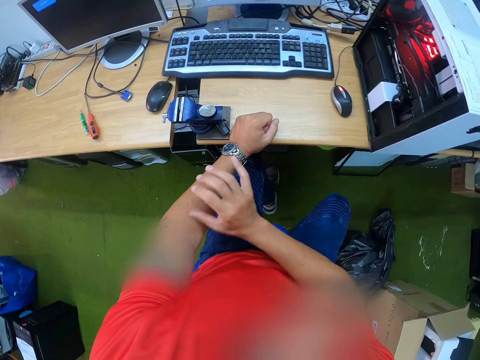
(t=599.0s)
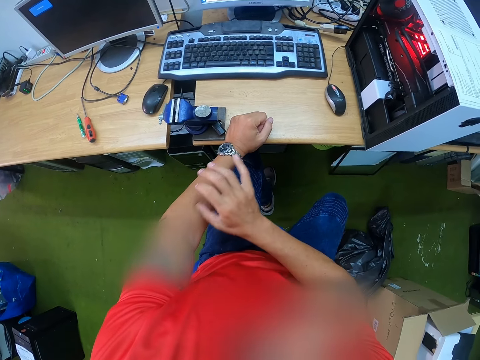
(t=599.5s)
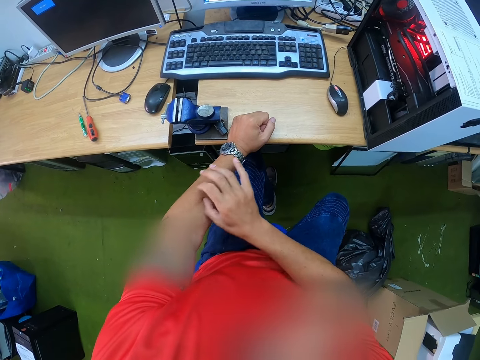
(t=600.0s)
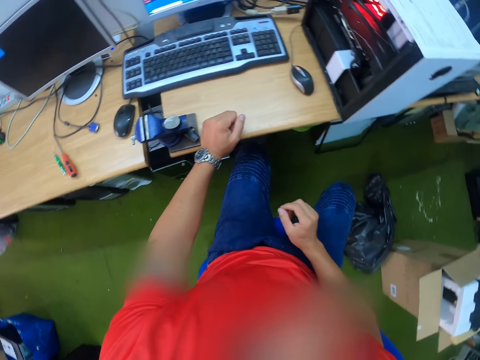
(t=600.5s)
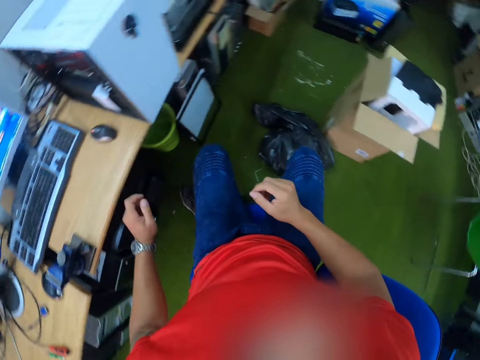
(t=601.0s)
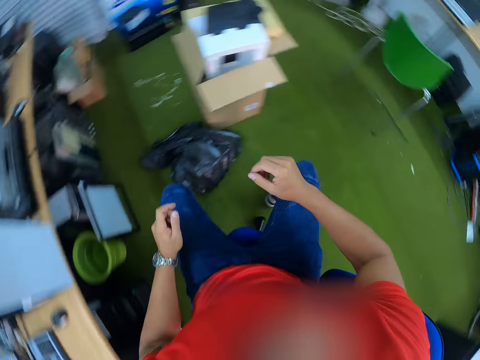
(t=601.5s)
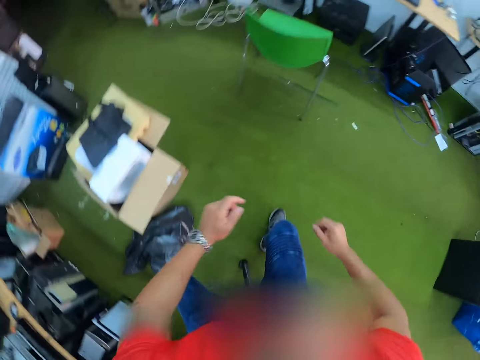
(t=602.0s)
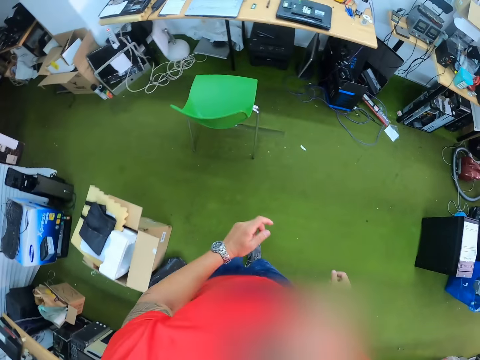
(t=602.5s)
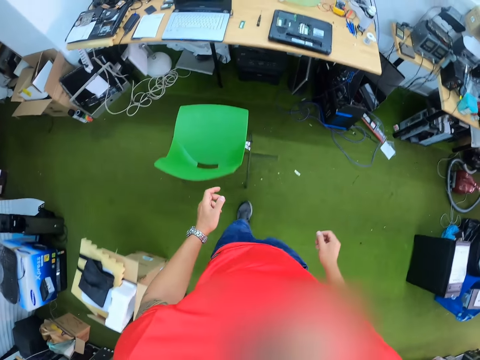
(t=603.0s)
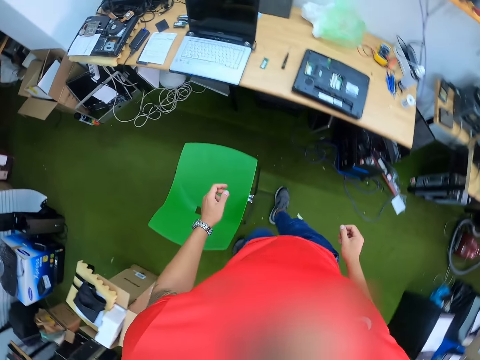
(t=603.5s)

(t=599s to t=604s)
The camera wearer touches his left hand with his right hand. He scratches his hand. He stands.

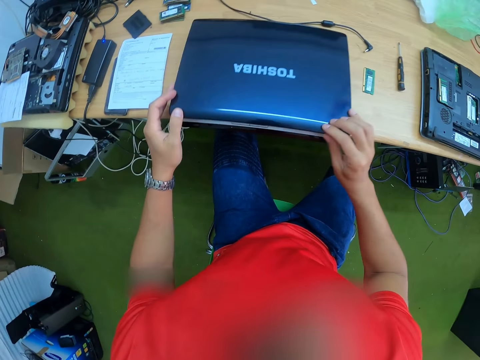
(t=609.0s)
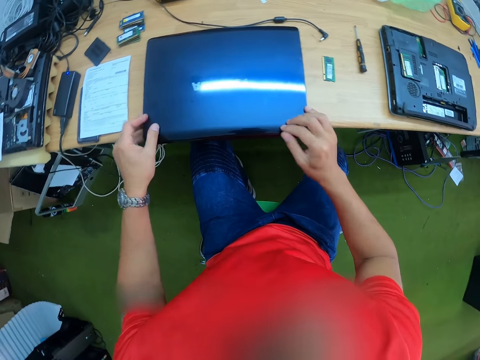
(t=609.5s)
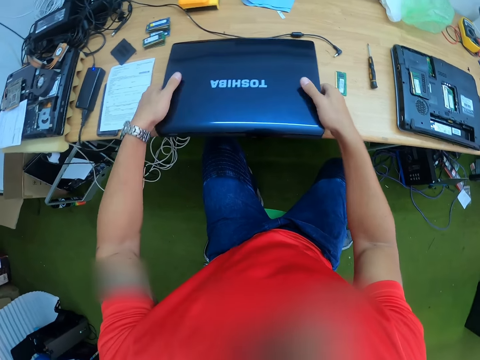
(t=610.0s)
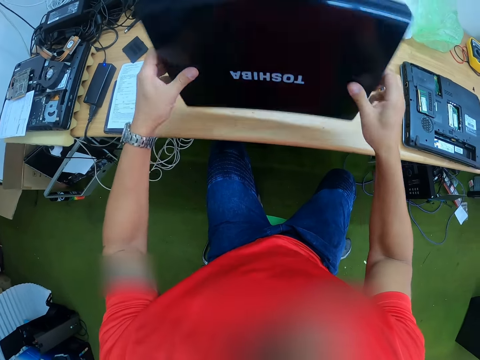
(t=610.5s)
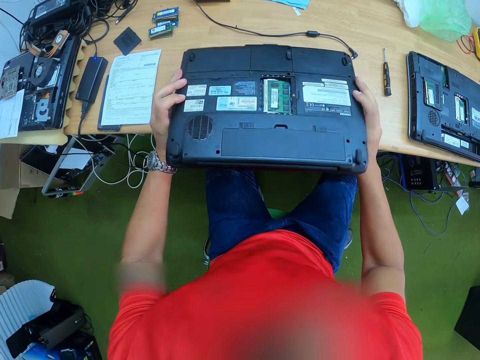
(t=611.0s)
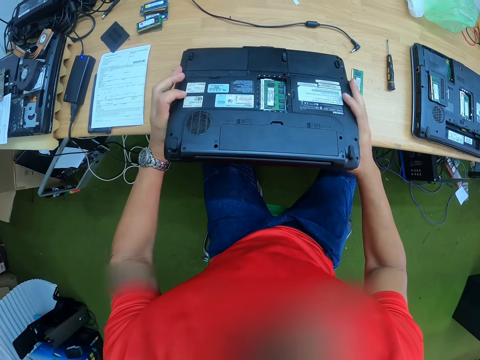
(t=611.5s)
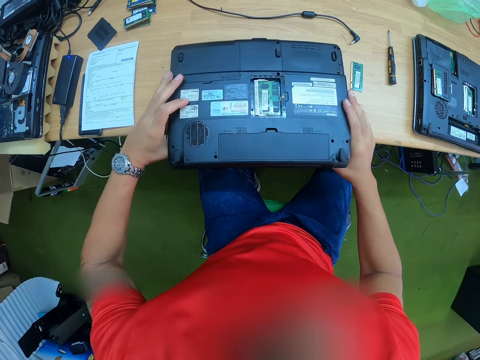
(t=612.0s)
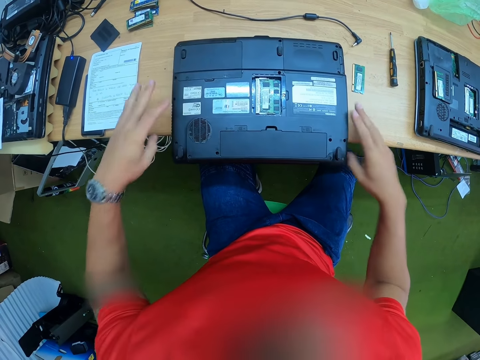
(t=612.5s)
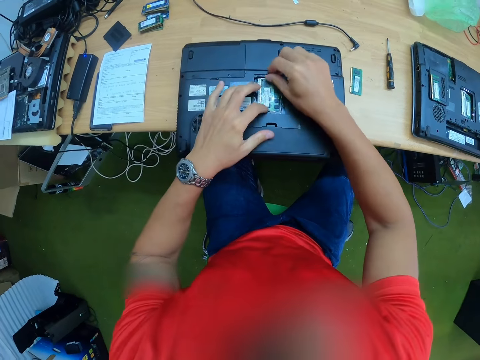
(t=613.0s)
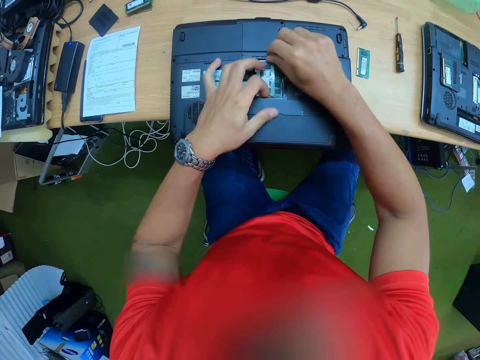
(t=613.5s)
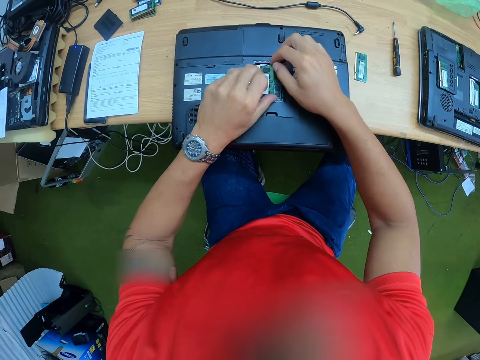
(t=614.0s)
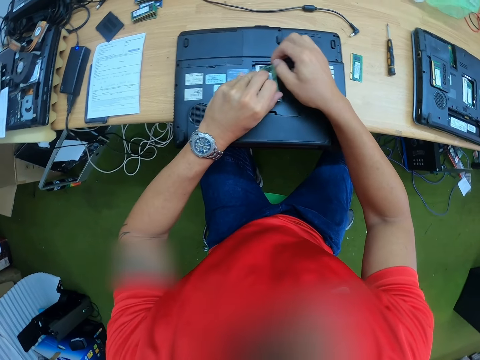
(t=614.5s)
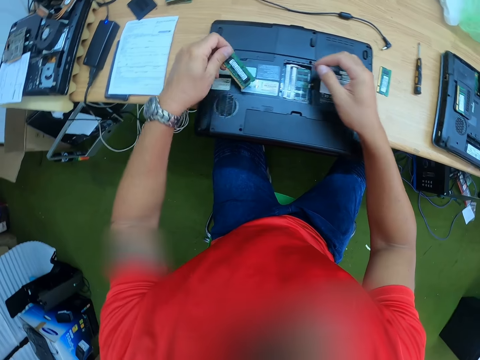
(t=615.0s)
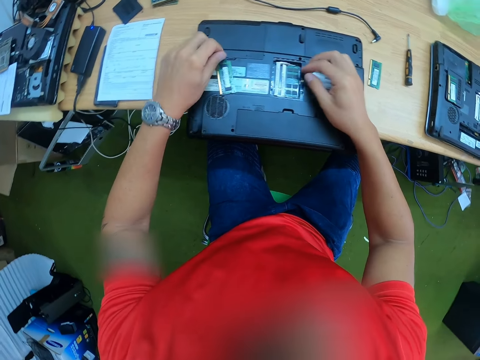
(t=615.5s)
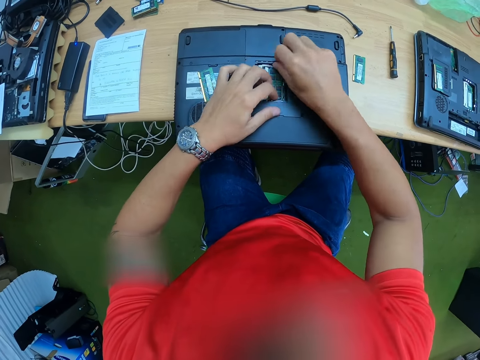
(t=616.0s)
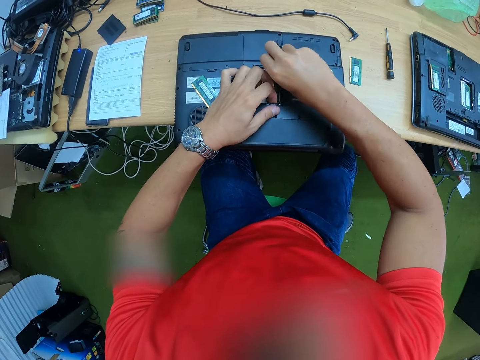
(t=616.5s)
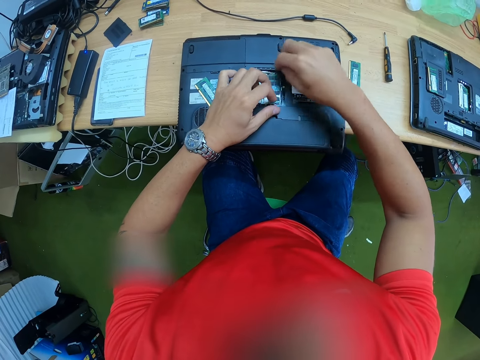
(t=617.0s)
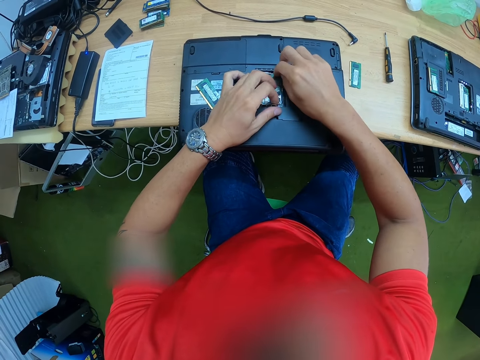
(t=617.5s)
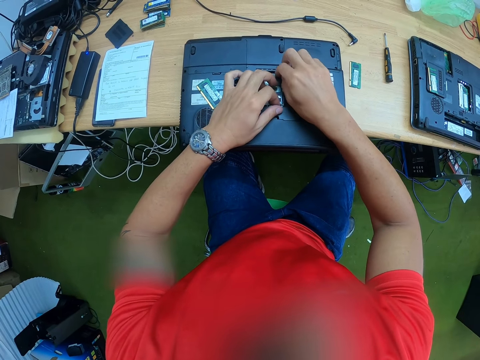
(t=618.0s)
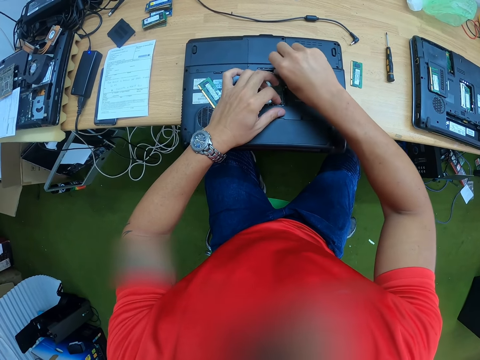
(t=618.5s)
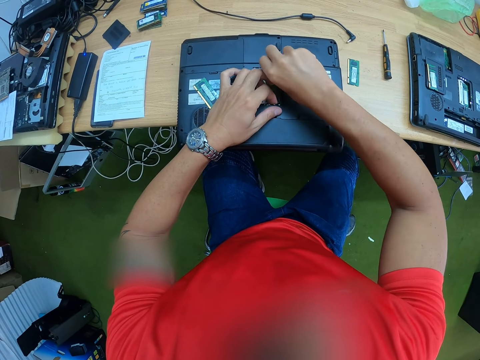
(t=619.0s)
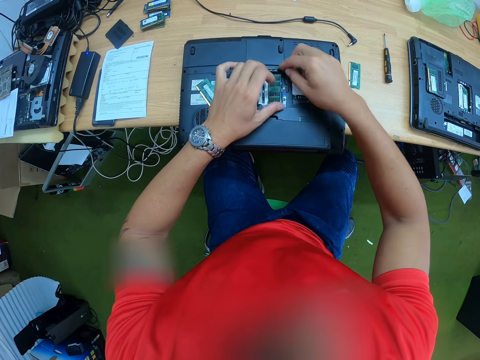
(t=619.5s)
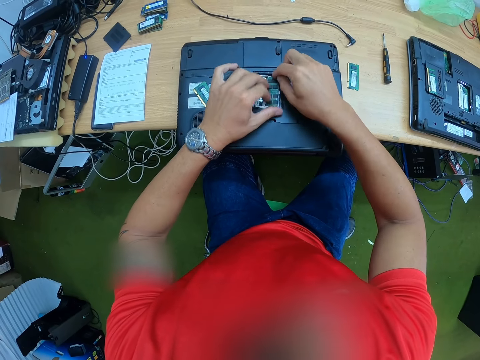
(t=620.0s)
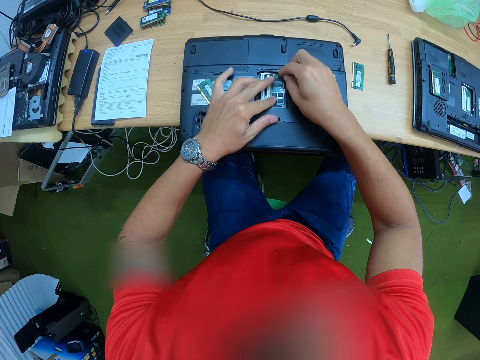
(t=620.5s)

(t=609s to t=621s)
The camera wearer closes the laptop. He picks the laptop from the table with both hands. He carries the laptop with two hands. He places the laptop upside down on the table. He touches the laptop. He removes the laptop RAM with his left hand. He opens the laptop. He places the laptop RAM in his left hand on the laptop. He pulls a circuit board from the laptop with both hands.

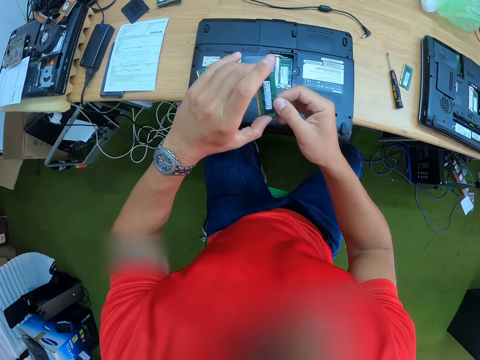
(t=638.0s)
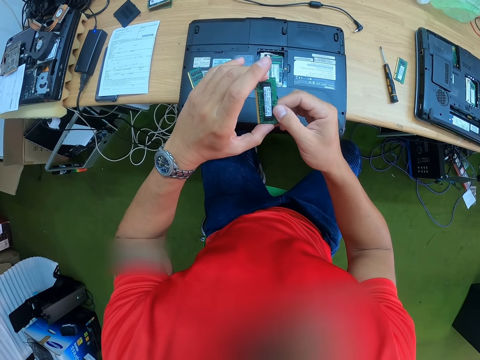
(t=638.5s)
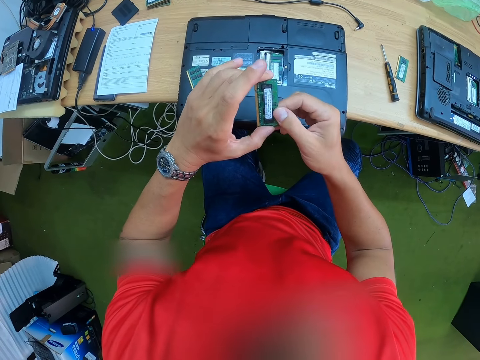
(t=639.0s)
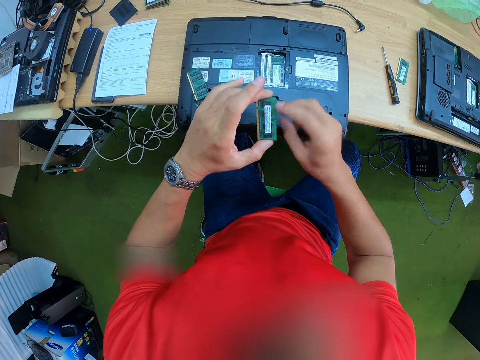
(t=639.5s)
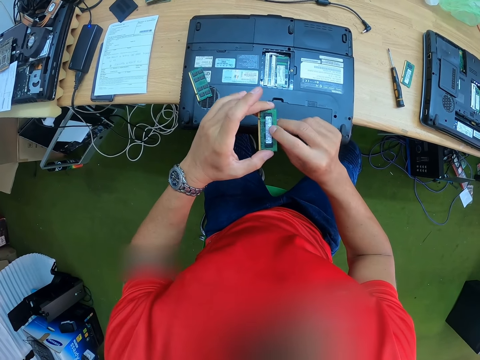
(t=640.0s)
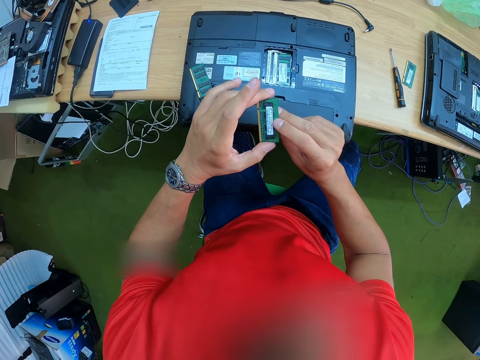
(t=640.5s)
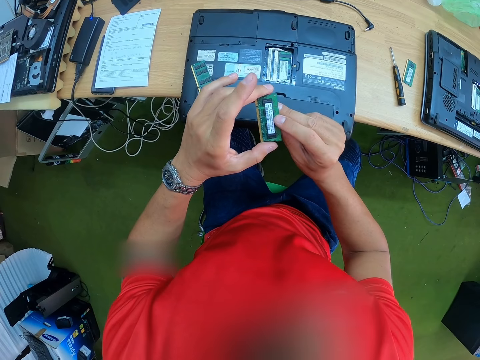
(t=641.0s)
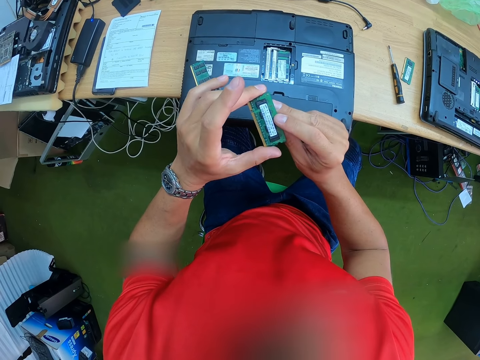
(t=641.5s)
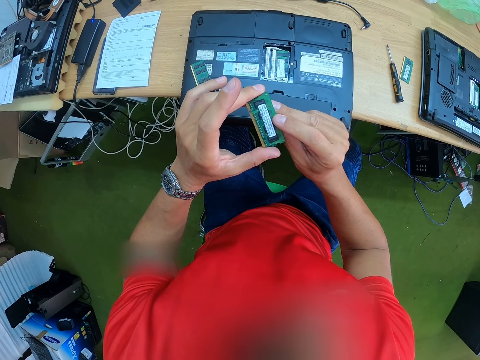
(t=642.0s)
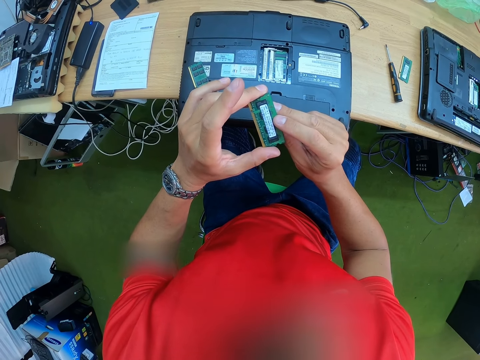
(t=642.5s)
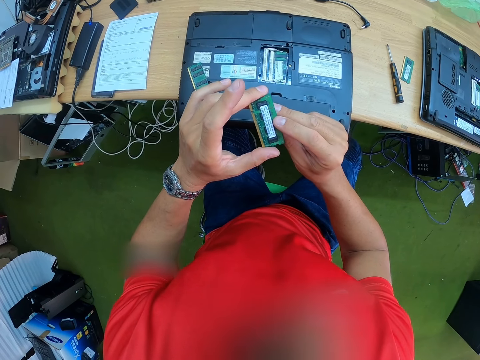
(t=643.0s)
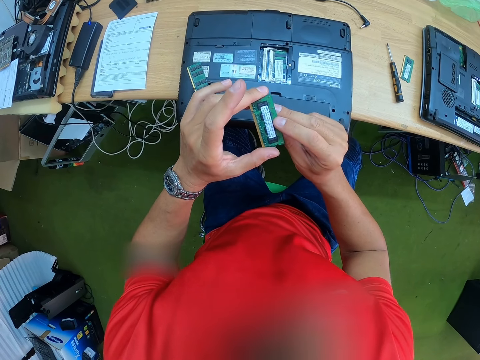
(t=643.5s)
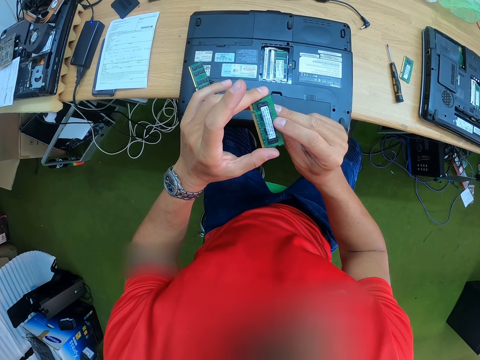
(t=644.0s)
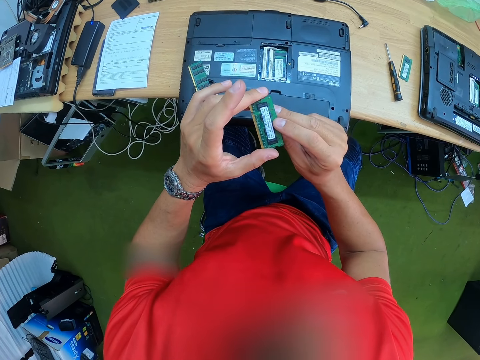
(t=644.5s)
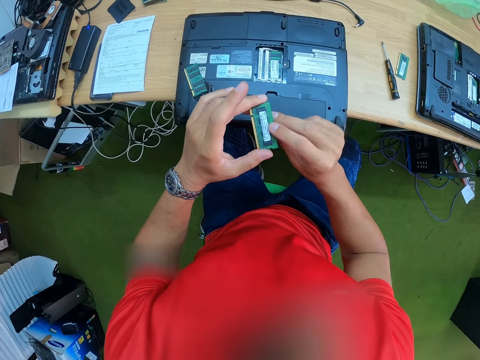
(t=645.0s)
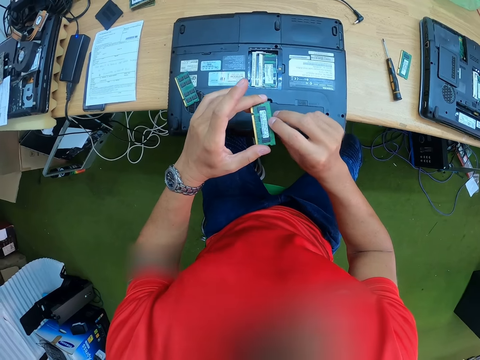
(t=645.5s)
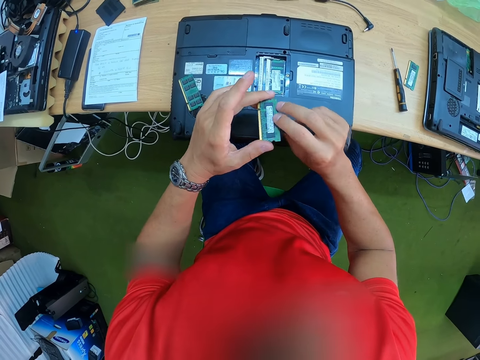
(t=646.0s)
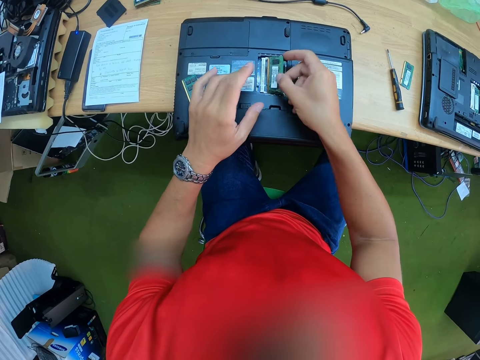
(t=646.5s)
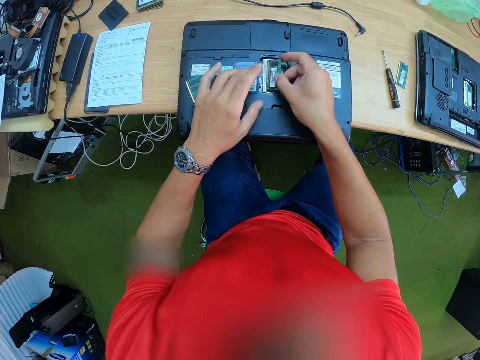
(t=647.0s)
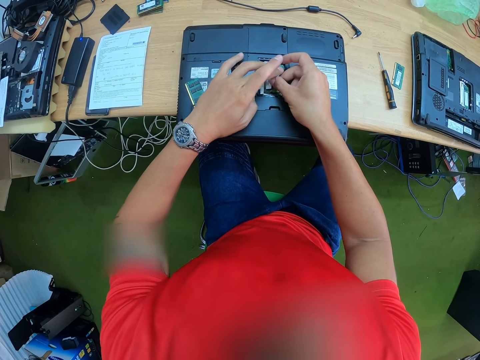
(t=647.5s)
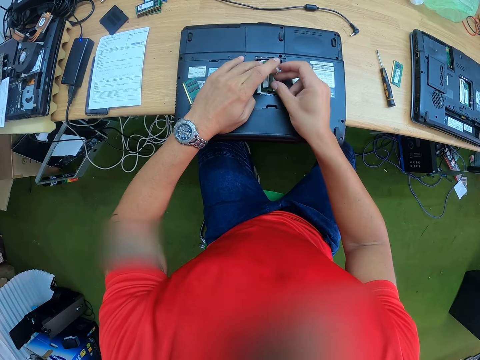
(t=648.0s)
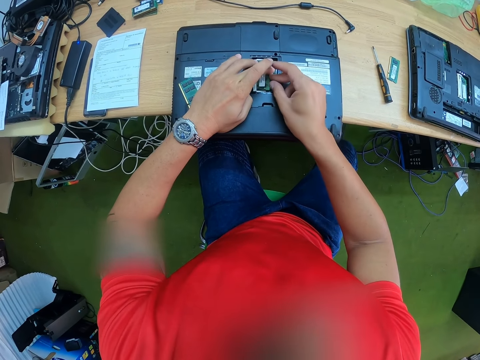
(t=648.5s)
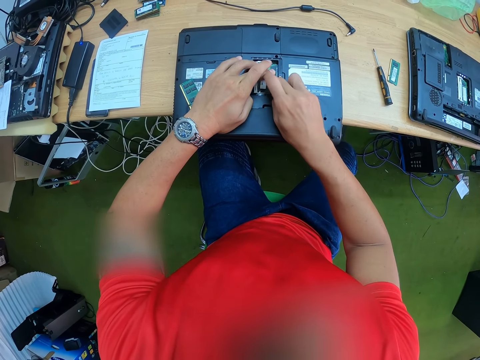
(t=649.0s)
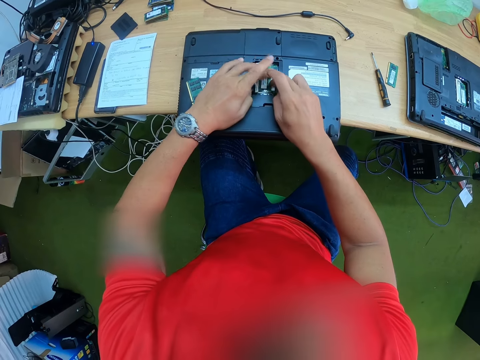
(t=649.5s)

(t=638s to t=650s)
The camera wearer fixes the memory on the laptop. They touch the memory. They fix the circuit board to the laptop with both hands. They put the memory on the laptop.
